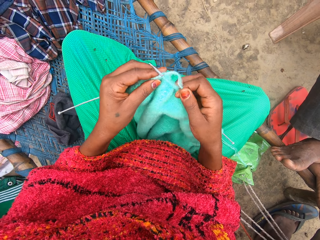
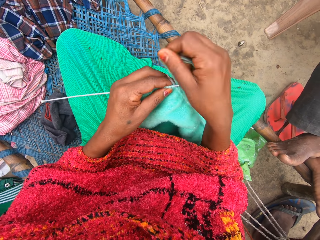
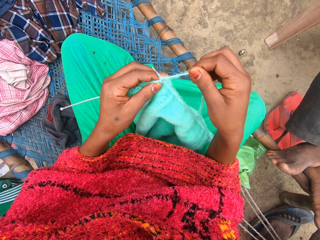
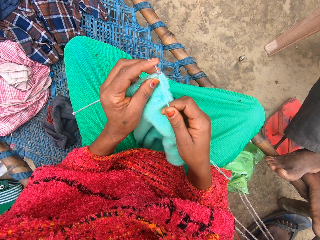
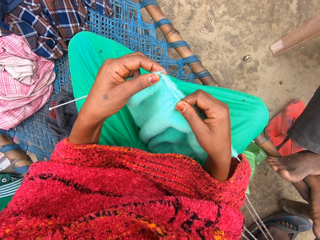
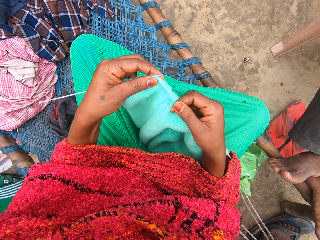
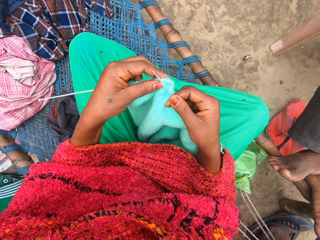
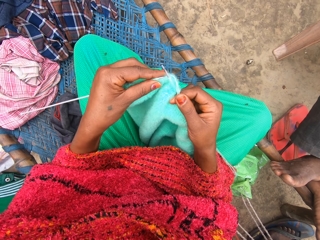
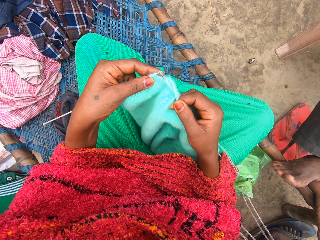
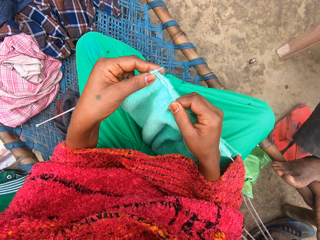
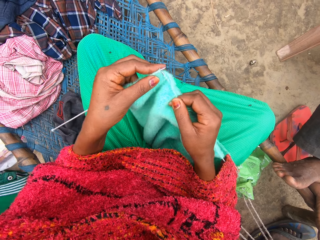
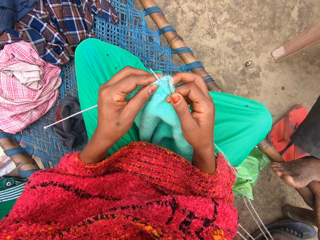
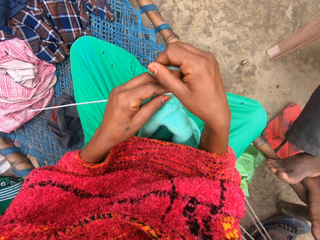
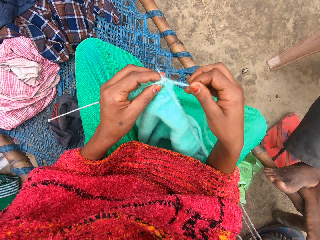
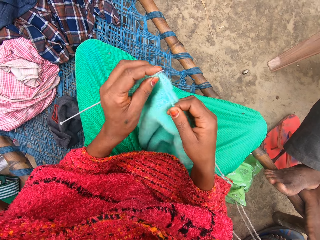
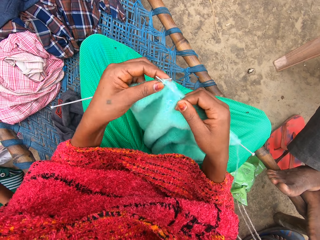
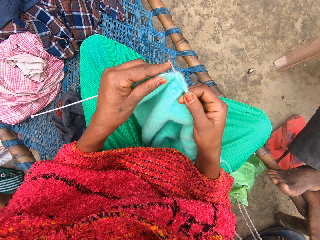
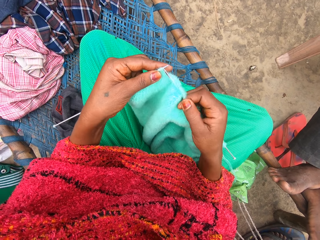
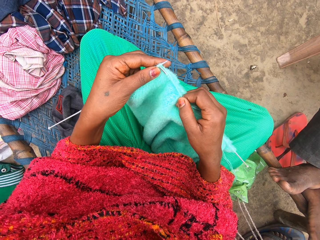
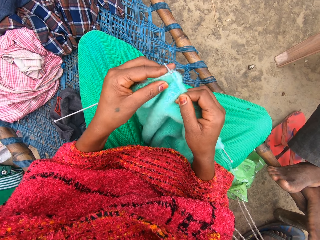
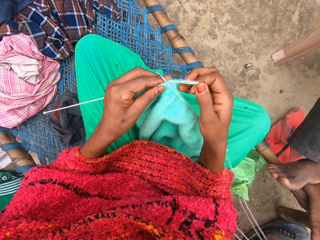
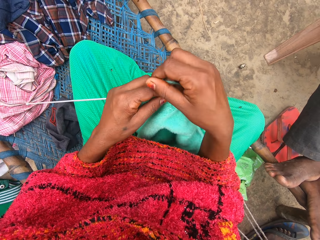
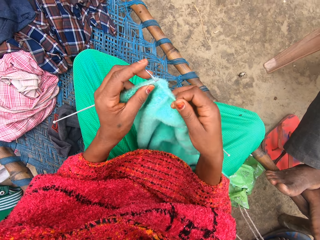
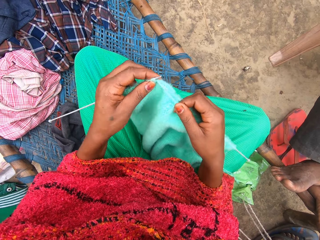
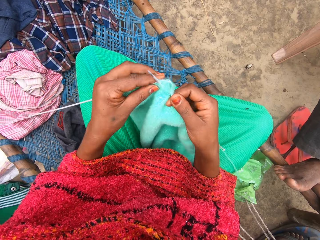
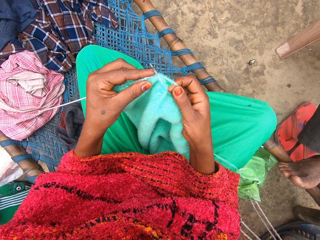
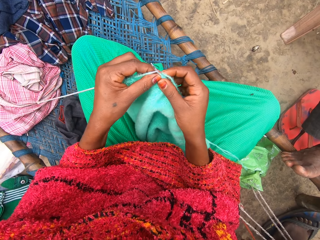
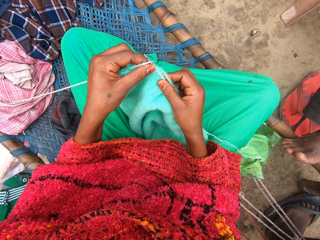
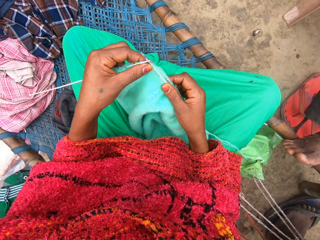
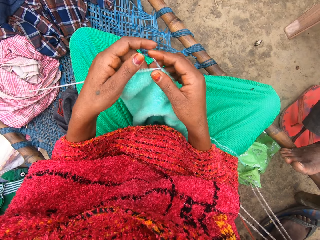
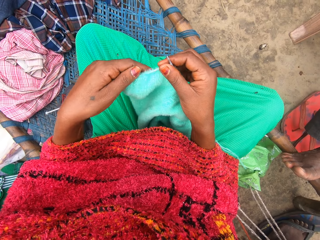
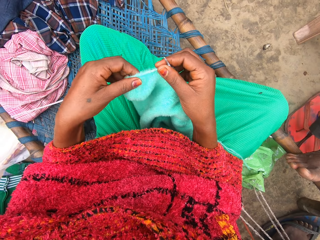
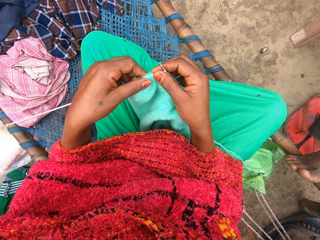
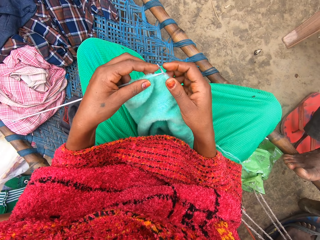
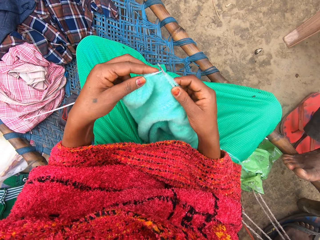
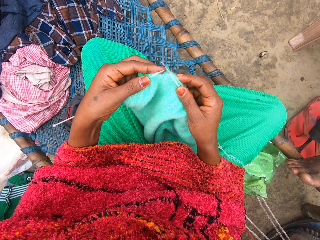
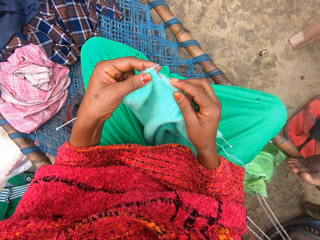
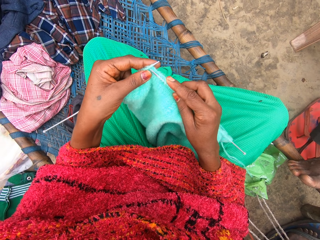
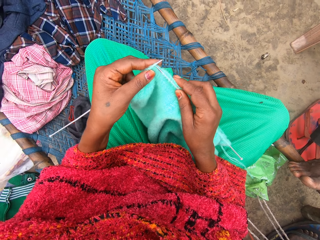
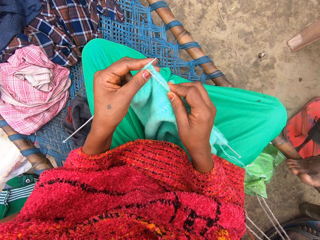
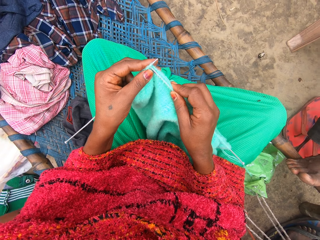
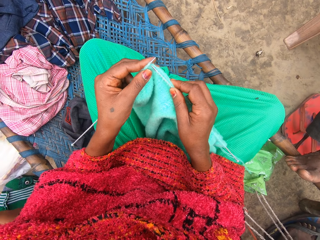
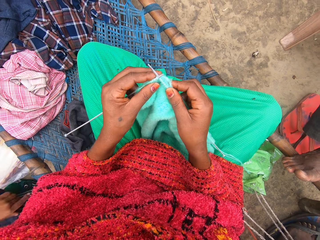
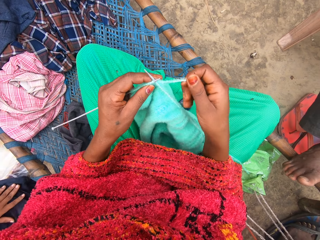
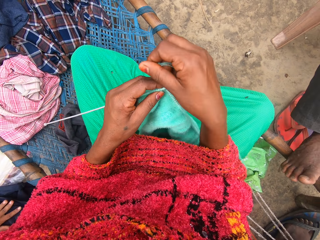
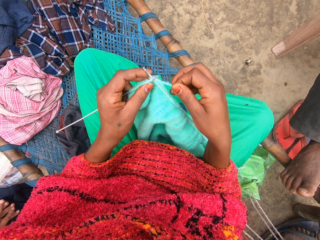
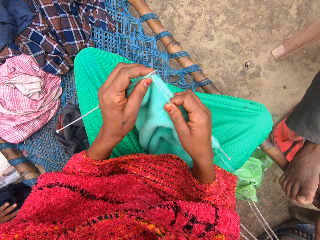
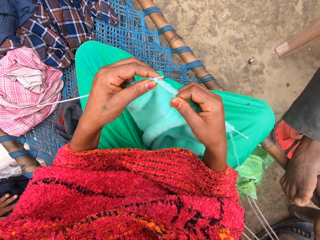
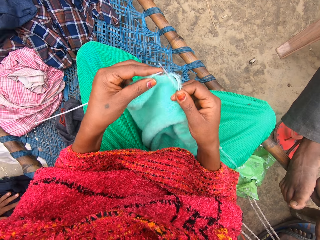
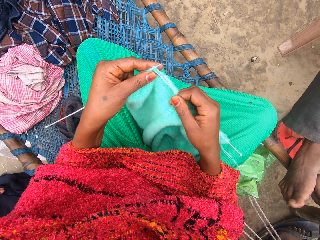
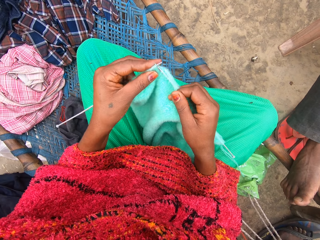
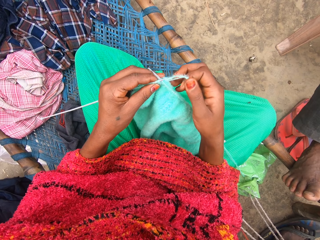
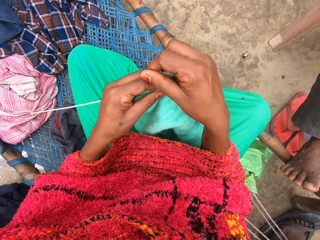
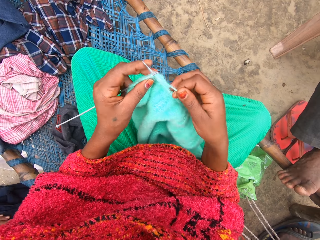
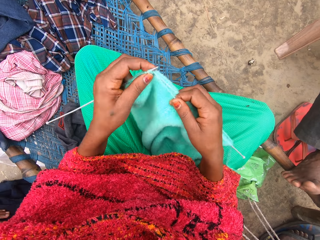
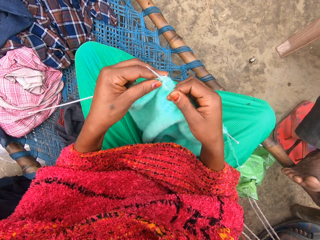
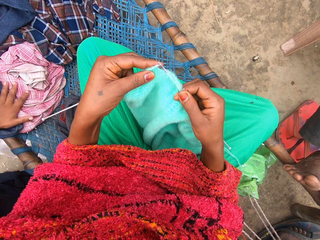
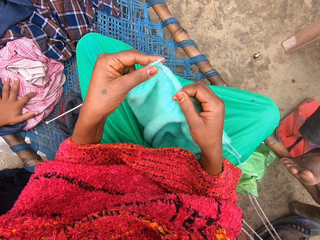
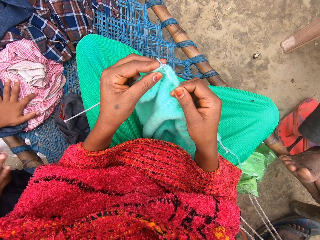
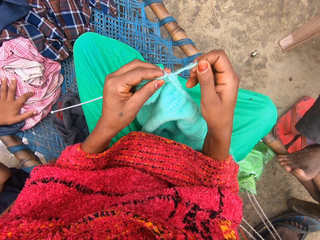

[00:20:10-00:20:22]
The camera wearer talks with some persons. They adjust the fabric. They knit the fabric with straight needles.

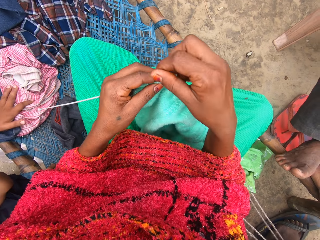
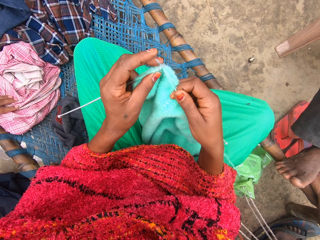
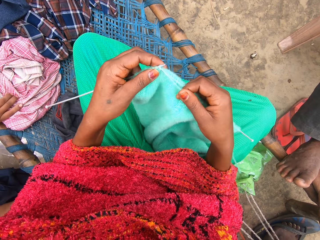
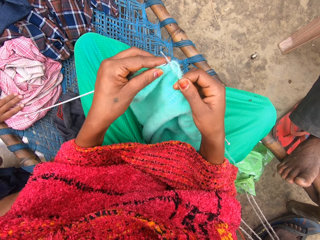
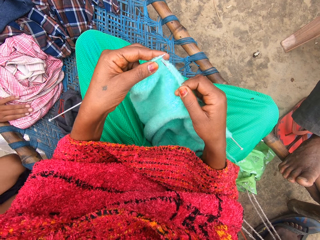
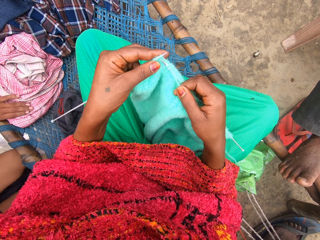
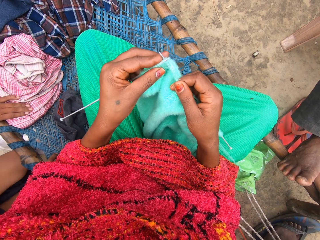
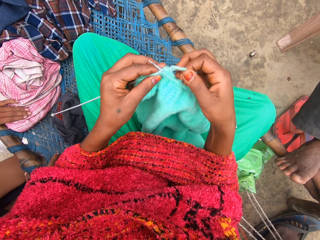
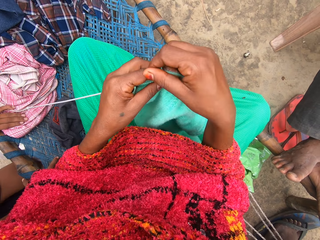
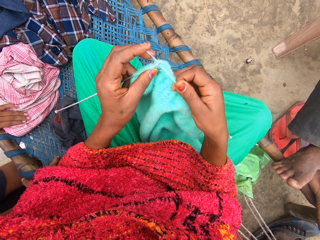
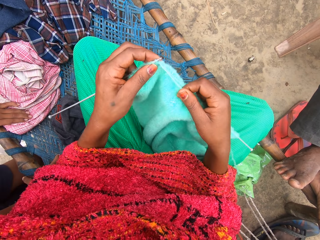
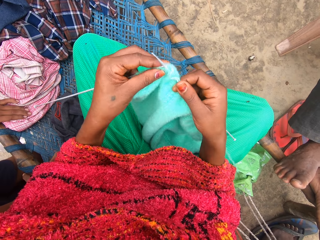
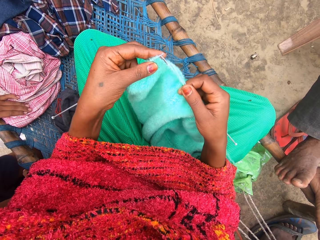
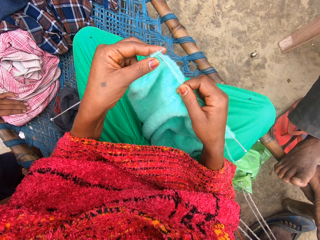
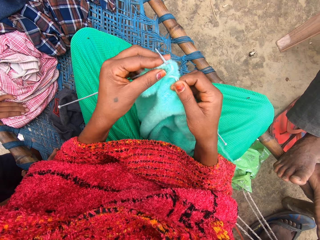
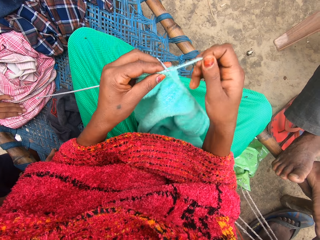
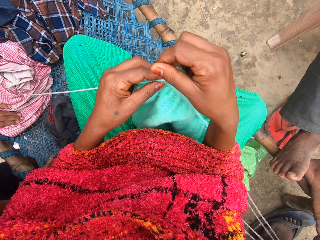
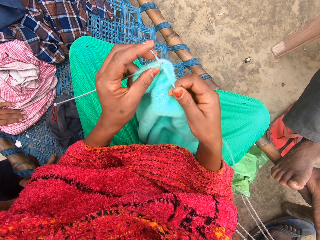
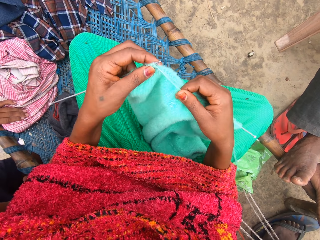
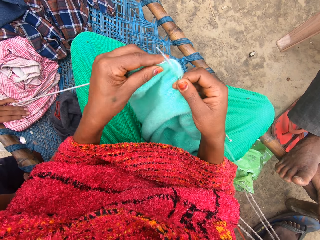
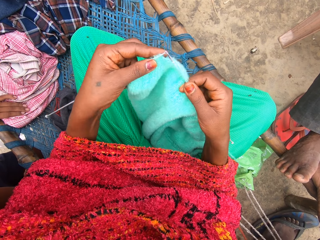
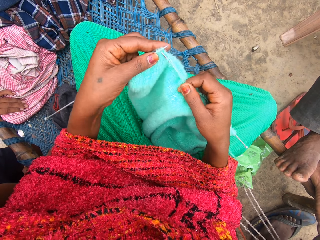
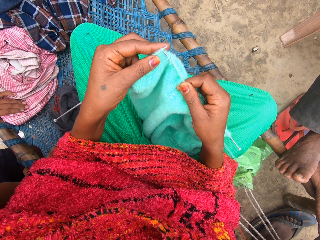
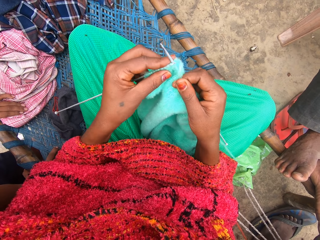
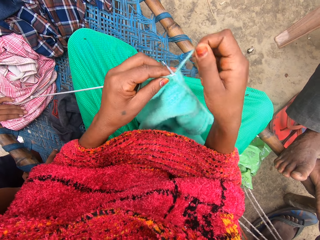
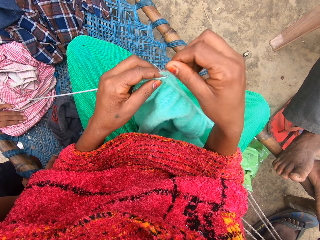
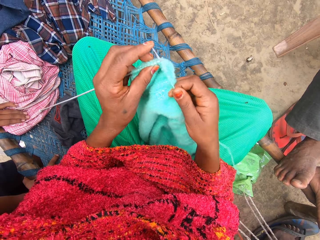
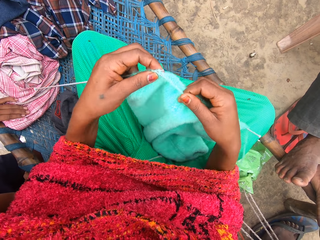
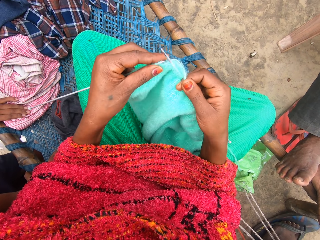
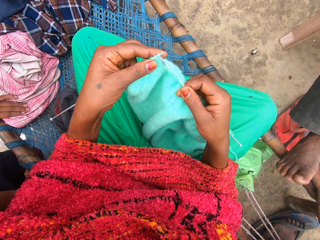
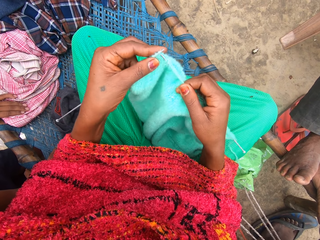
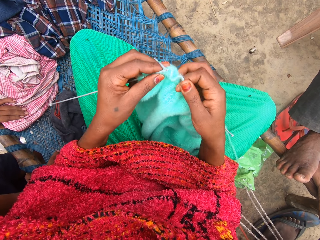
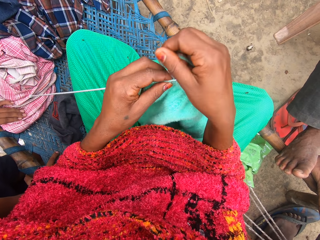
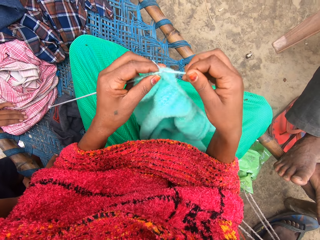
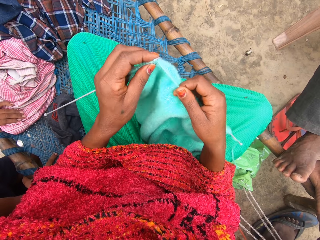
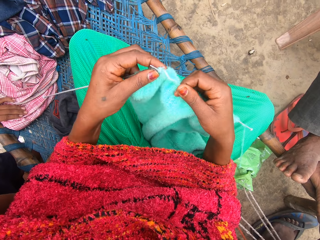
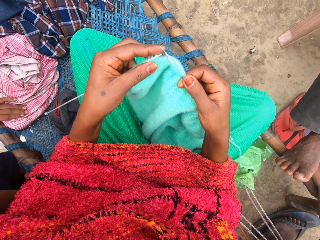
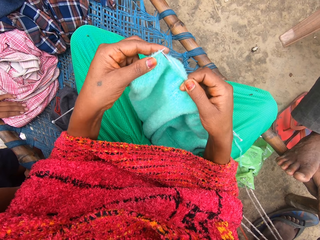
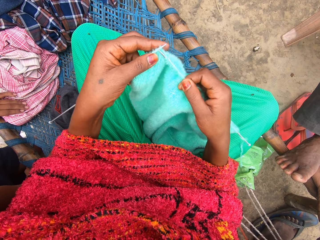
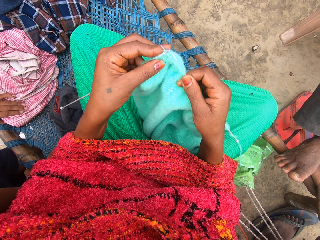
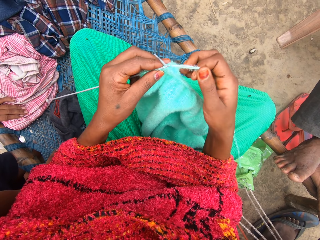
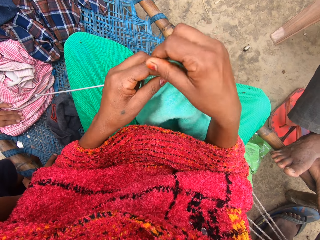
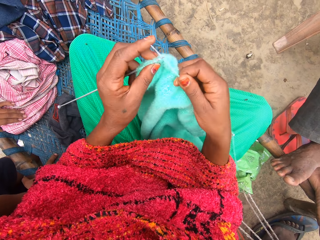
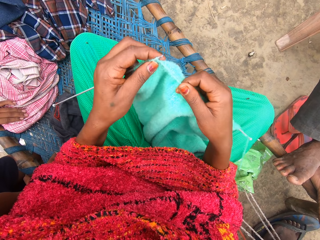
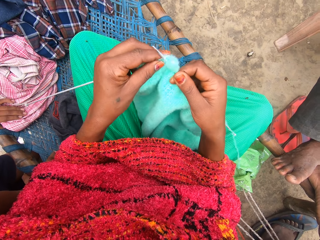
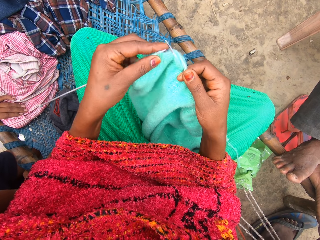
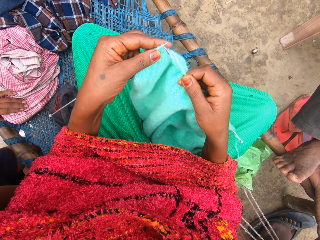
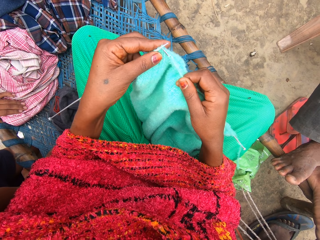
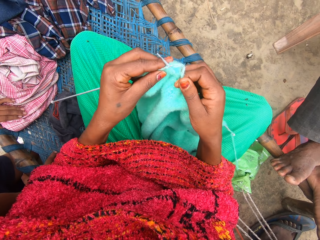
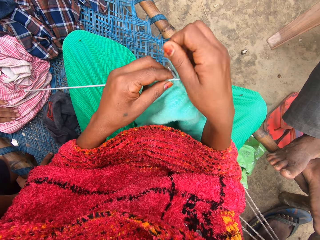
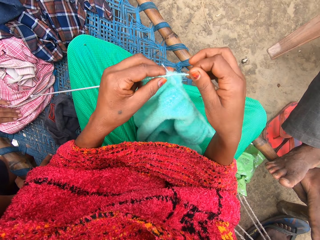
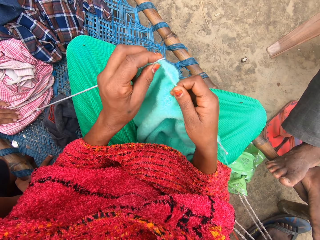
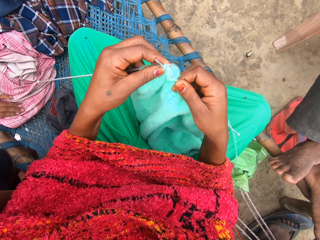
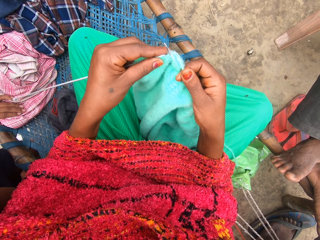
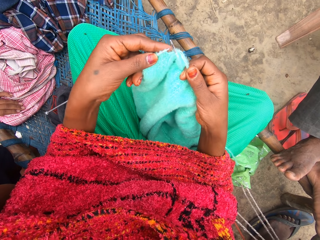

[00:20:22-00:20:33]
The camera wearer talks with someone.
